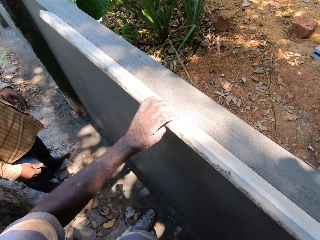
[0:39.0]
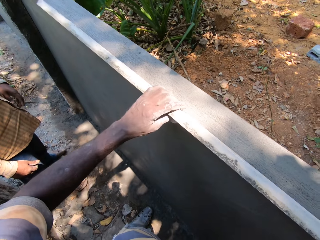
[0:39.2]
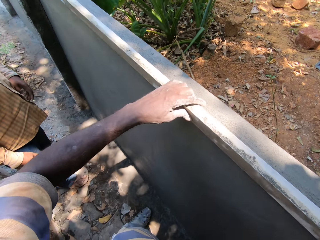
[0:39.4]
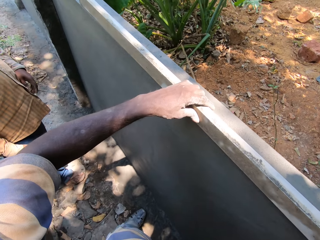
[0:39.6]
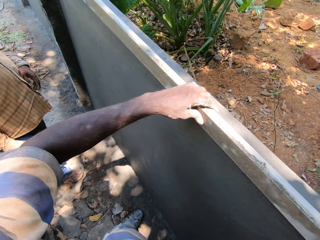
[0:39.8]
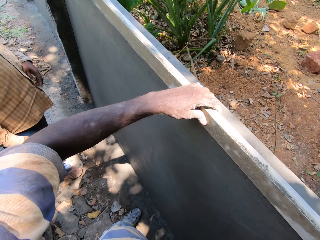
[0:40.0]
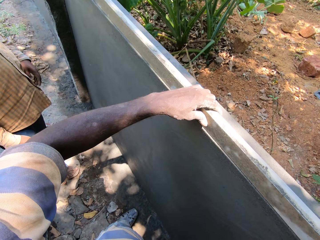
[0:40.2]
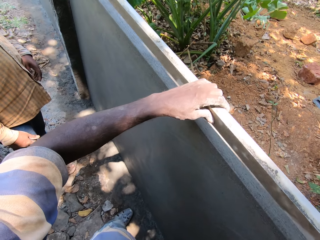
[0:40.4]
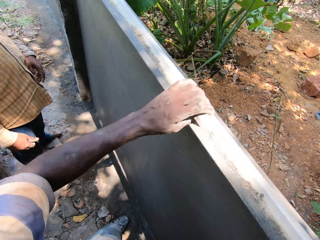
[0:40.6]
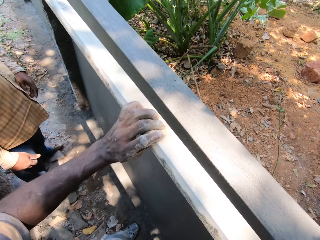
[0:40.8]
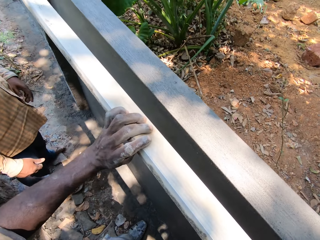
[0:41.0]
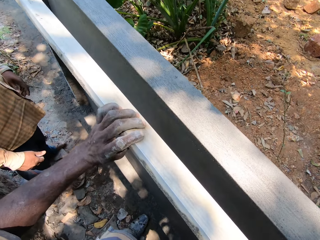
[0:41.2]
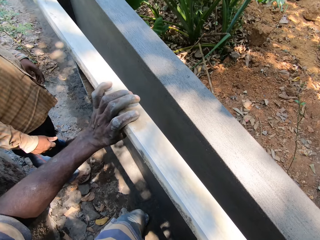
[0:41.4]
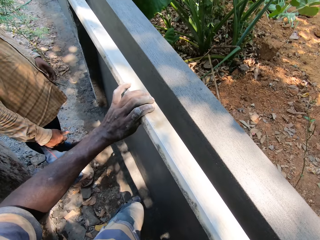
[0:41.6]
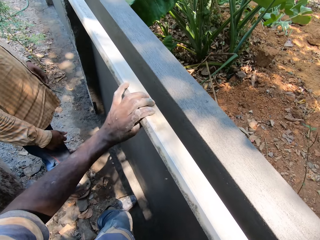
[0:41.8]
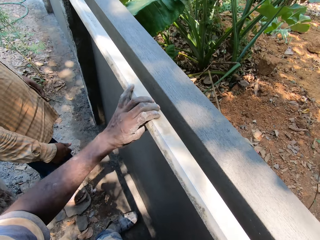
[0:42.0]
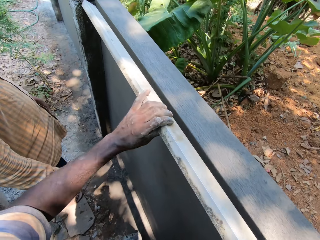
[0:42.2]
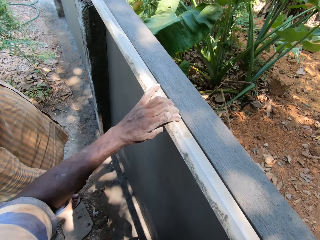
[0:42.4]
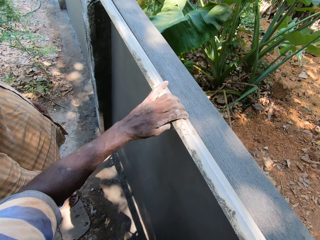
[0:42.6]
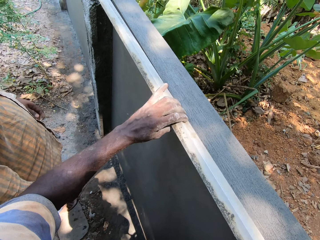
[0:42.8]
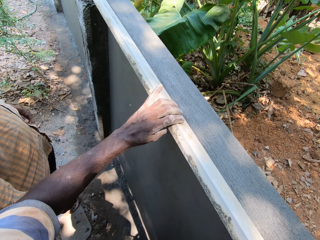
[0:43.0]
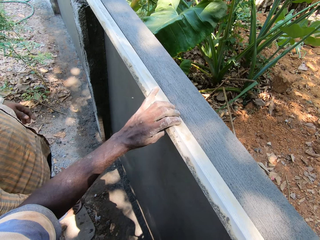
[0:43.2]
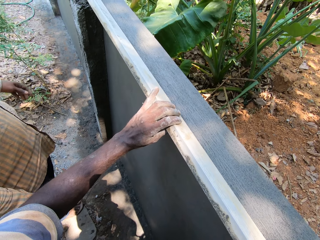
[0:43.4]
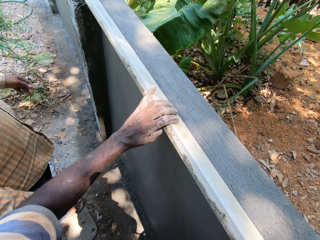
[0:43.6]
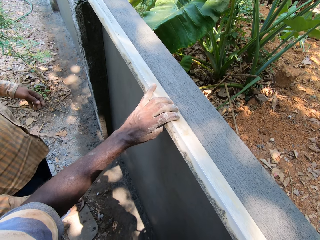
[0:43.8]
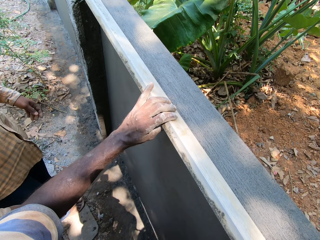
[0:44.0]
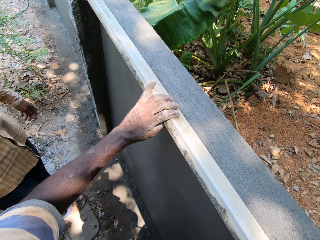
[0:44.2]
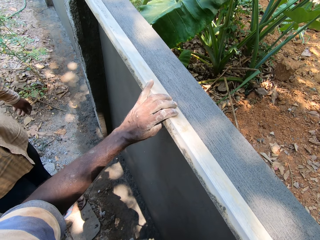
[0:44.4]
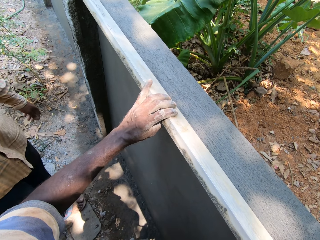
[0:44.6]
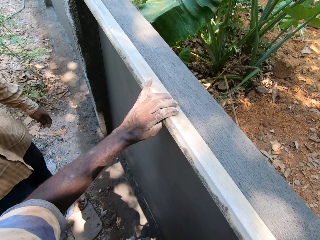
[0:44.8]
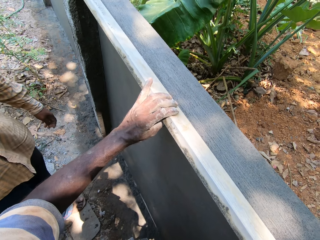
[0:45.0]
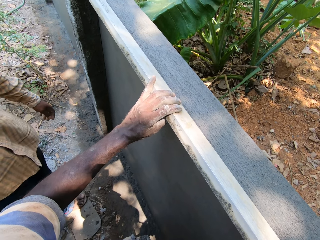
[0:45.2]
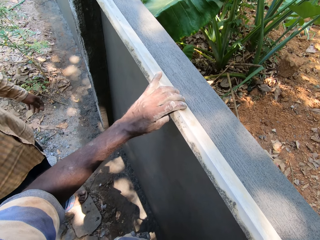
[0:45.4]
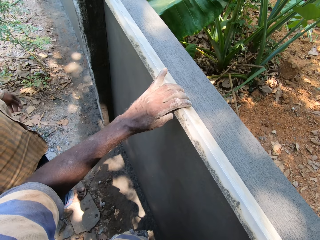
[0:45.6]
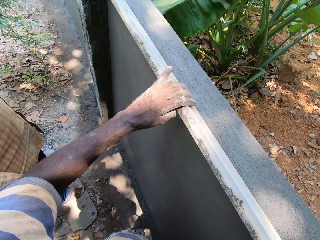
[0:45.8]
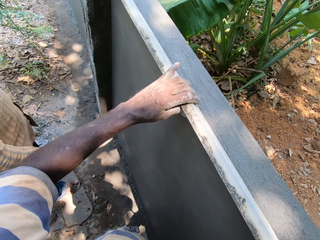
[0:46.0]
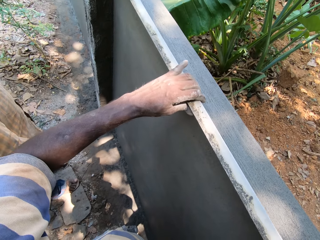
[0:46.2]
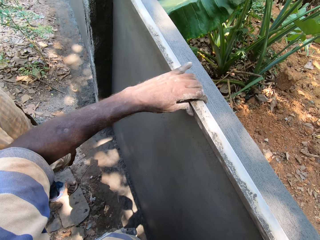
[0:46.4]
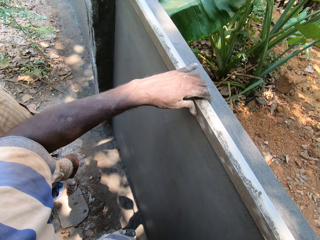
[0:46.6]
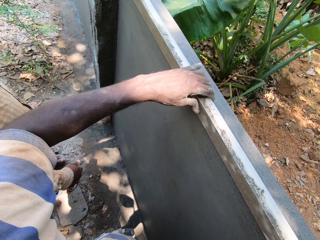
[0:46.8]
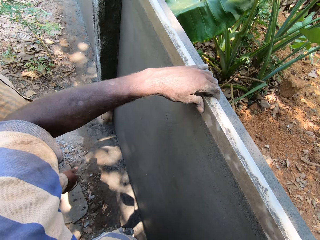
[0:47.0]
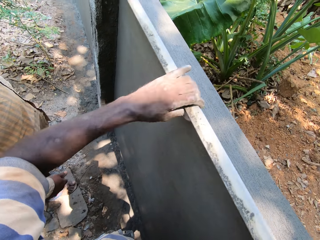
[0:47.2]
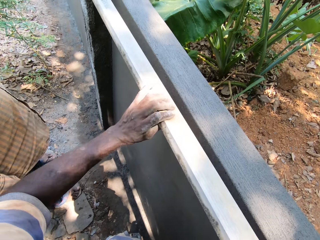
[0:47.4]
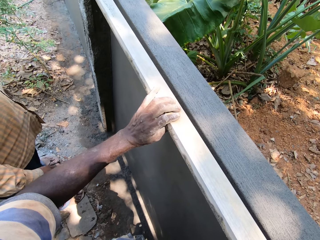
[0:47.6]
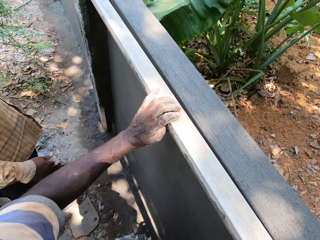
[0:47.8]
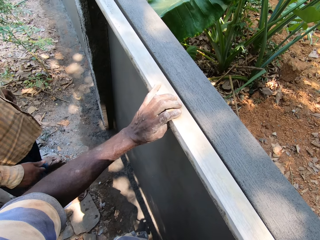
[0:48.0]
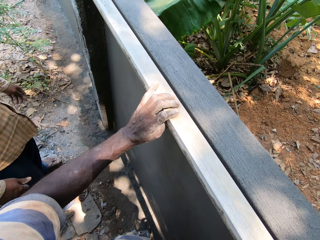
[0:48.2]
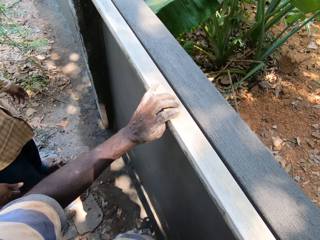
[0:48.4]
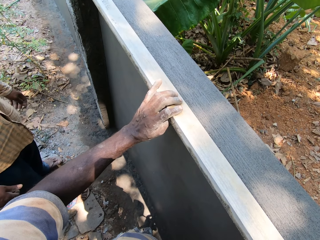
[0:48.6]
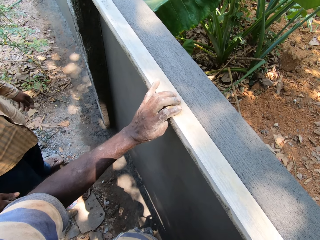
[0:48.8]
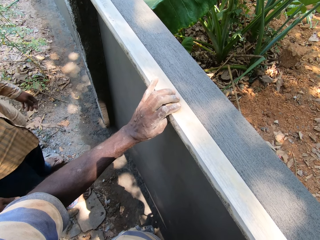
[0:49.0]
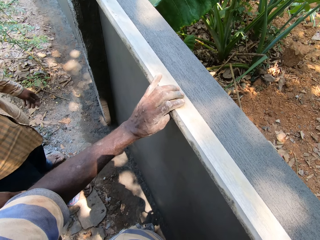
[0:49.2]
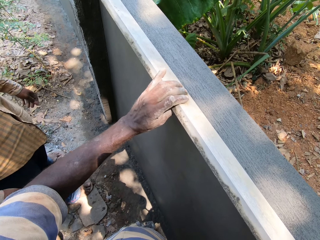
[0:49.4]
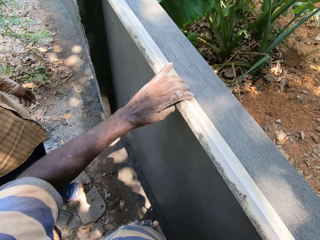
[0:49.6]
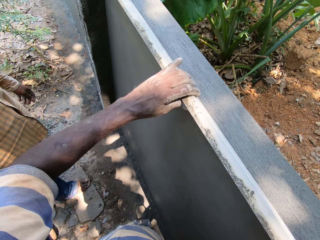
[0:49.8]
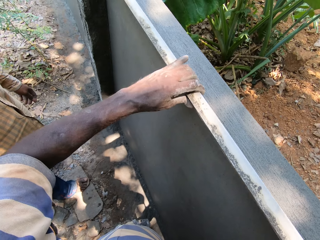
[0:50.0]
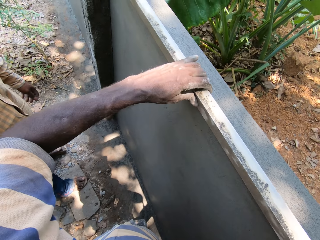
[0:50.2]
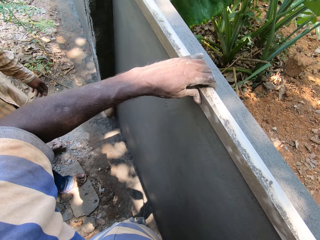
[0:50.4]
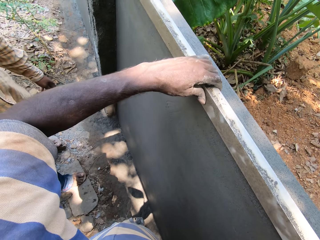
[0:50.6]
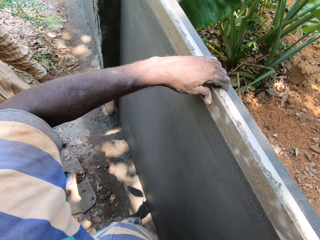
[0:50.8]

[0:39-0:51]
The camera wearer removes metal from the wall. They knock the metal on a cement block.

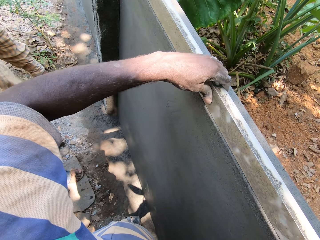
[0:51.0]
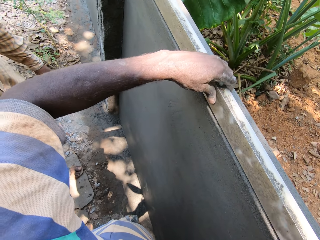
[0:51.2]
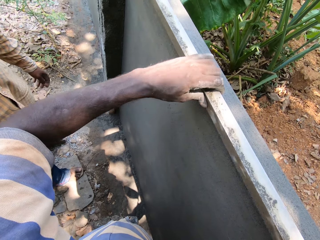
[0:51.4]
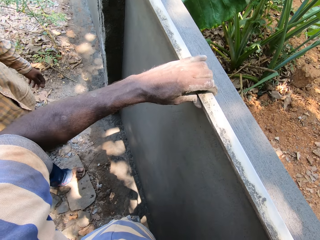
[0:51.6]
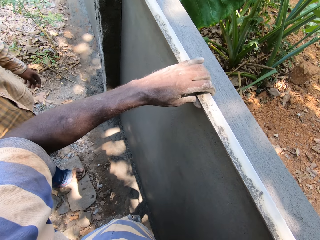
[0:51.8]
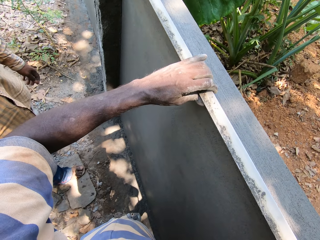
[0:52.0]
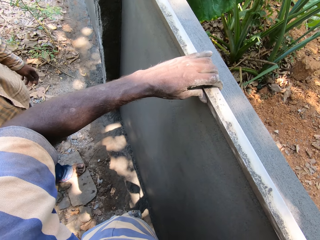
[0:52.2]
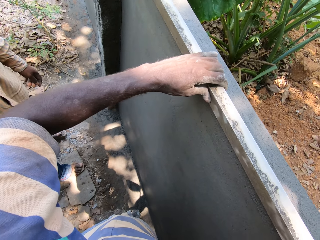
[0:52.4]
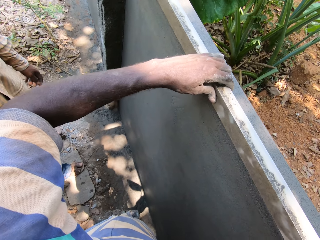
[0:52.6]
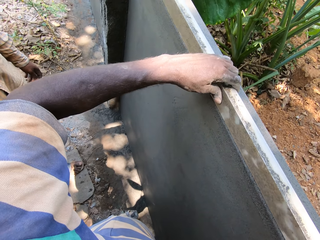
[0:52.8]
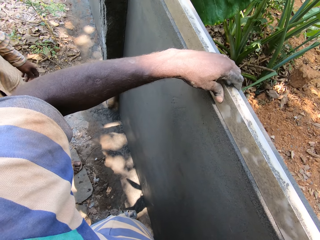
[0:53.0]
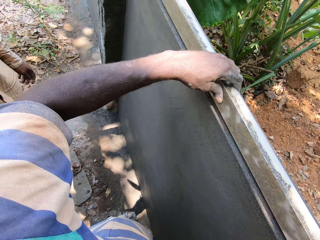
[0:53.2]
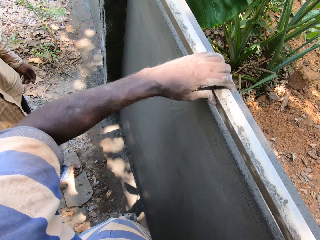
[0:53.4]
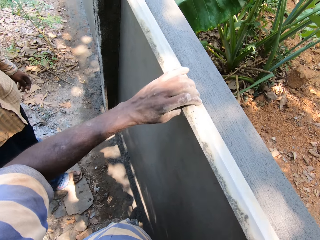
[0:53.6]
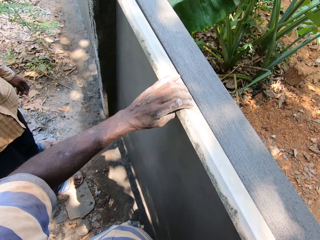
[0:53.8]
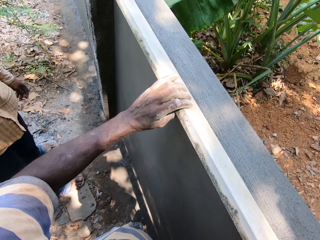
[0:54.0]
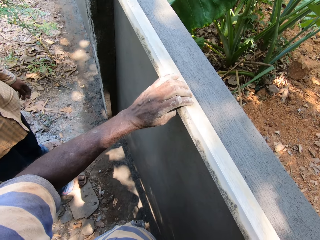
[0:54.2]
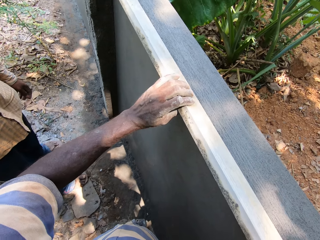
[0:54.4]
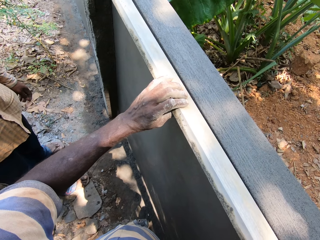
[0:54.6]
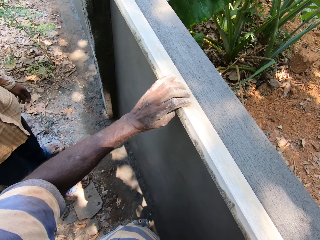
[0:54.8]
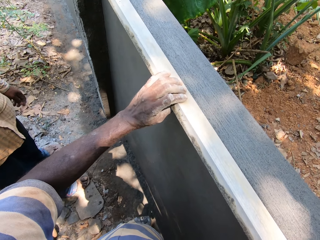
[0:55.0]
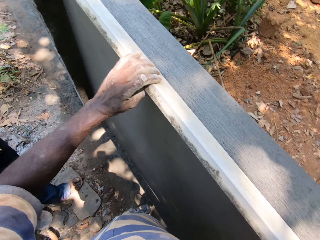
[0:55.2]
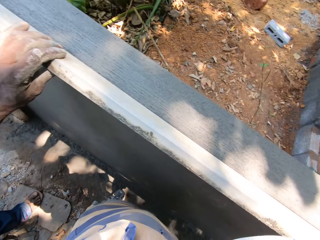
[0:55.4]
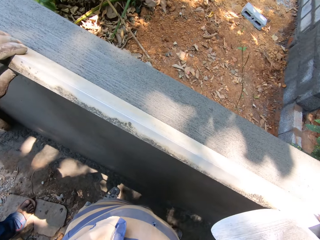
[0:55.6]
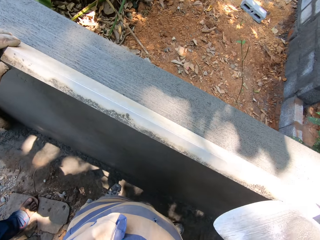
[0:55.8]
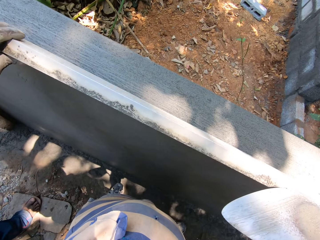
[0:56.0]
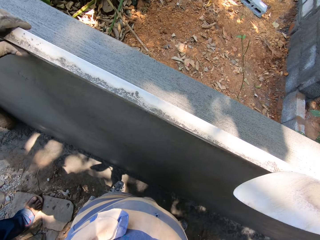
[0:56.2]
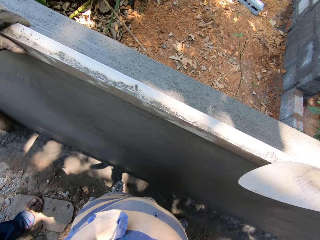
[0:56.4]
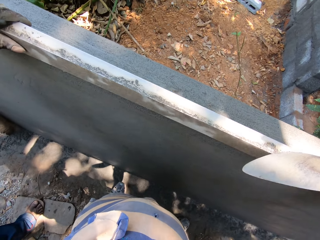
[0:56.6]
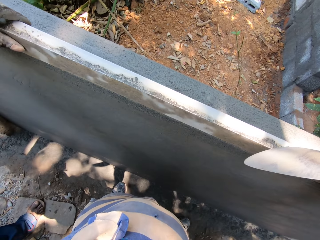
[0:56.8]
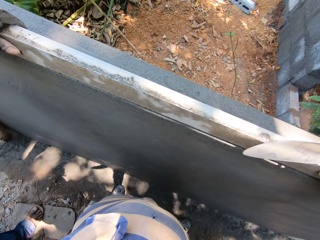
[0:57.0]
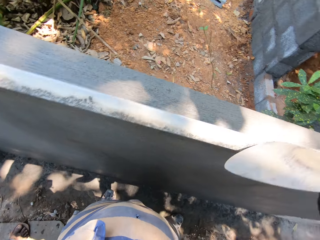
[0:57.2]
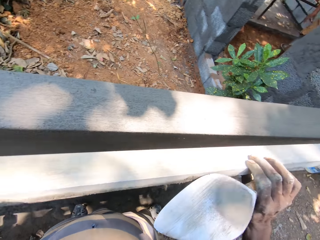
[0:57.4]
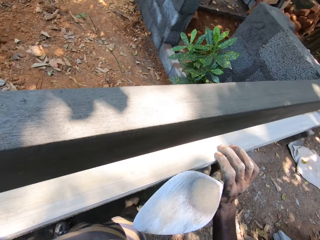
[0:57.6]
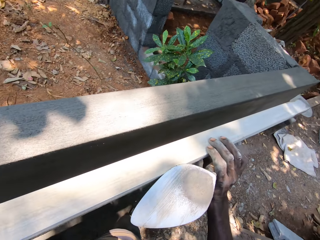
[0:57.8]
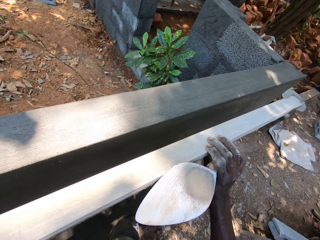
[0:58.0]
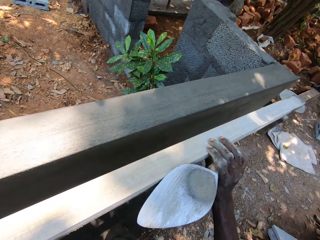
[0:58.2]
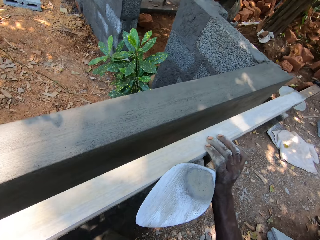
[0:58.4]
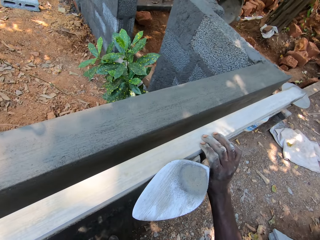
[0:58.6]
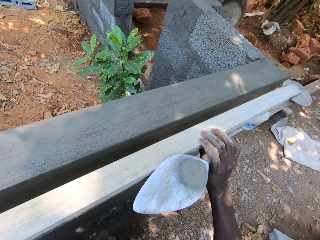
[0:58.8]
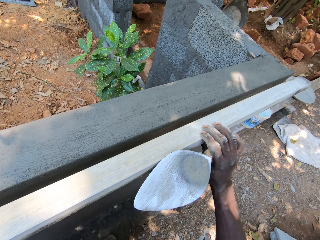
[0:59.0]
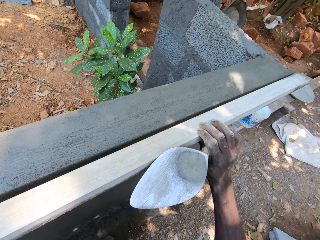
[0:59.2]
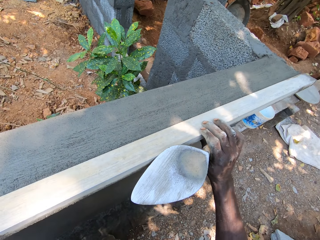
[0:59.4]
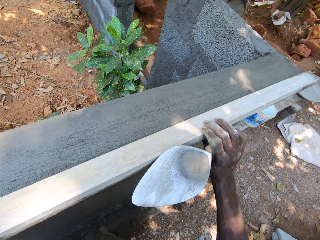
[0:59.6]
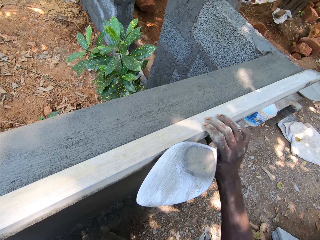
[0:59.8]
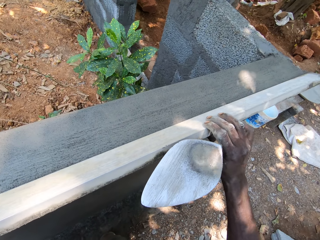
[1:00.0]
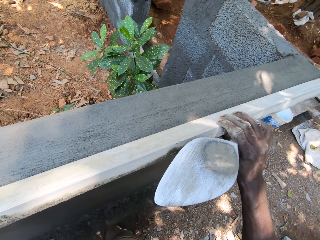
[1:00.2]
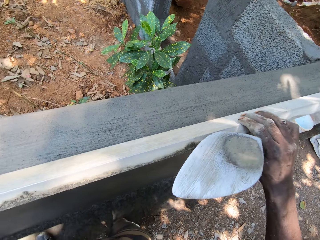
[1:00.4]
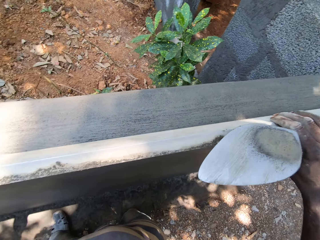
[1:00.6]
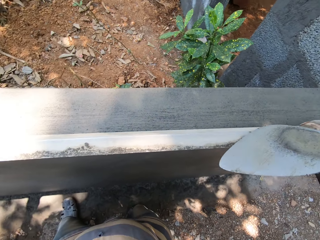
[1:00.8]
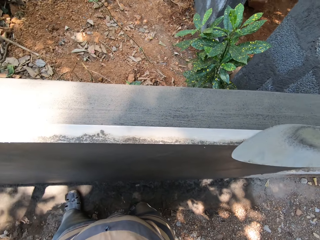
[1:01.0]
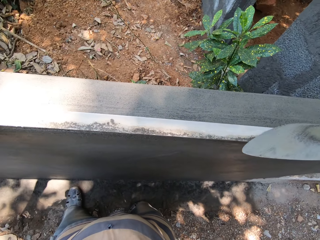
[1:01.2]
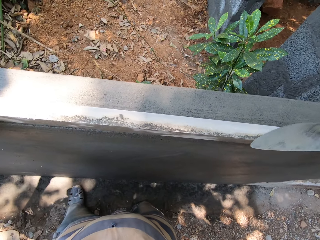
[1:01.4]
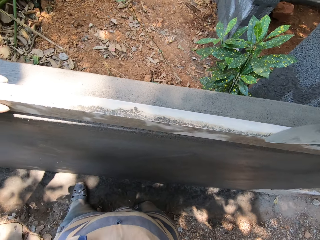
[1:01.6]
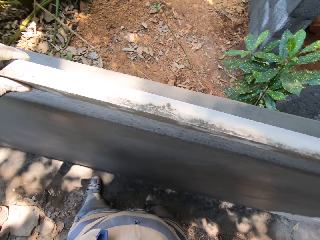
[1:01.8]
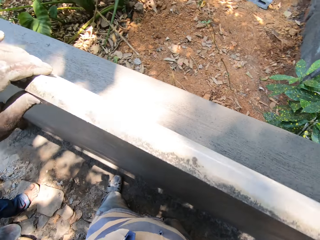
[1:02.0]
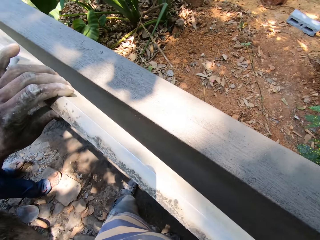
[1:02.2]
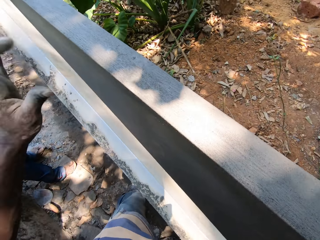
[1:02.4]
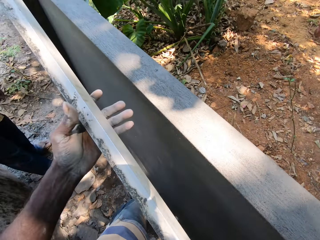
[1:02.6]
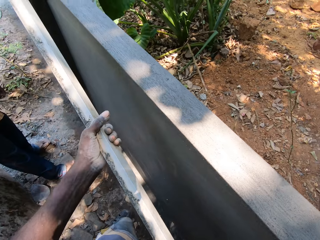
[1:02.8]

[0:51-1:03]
The camera wearer carries metal around. They knock the metal on a cement block.
